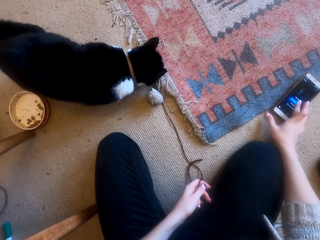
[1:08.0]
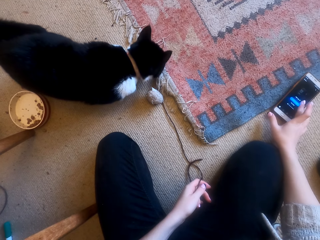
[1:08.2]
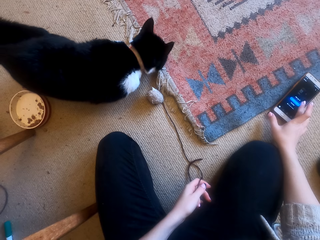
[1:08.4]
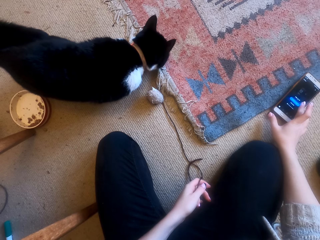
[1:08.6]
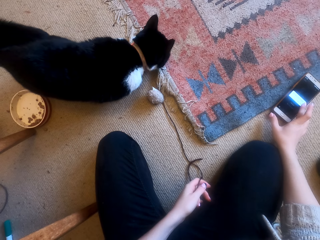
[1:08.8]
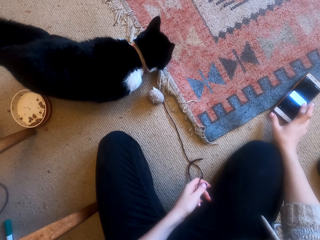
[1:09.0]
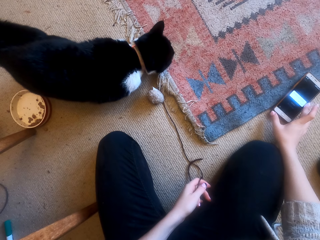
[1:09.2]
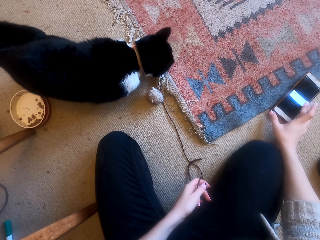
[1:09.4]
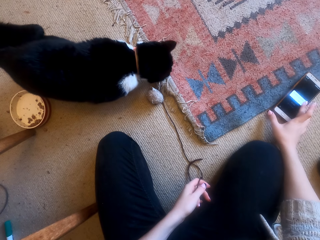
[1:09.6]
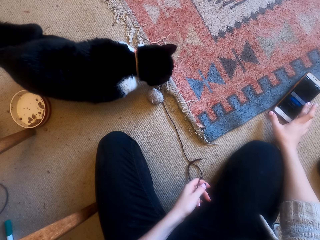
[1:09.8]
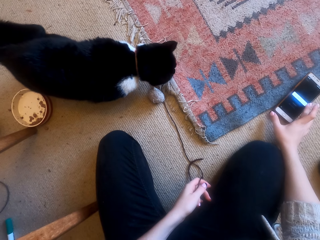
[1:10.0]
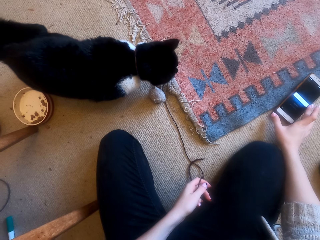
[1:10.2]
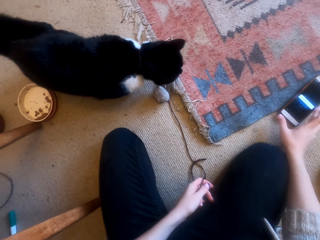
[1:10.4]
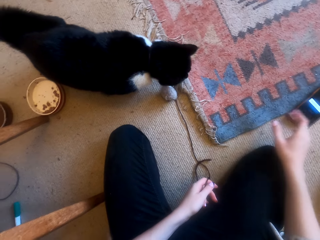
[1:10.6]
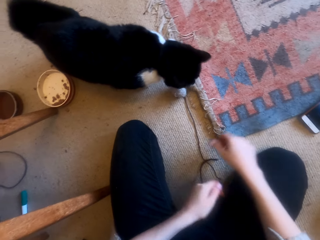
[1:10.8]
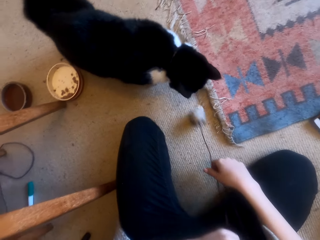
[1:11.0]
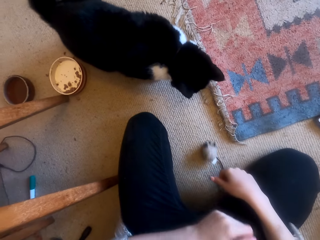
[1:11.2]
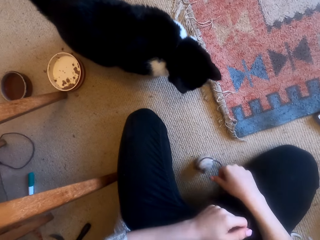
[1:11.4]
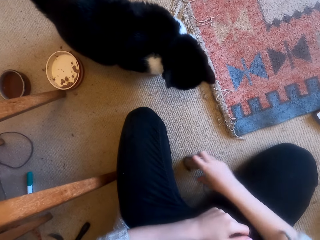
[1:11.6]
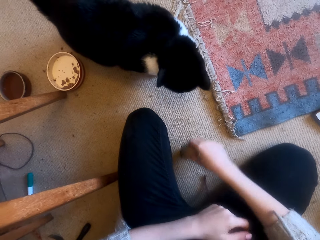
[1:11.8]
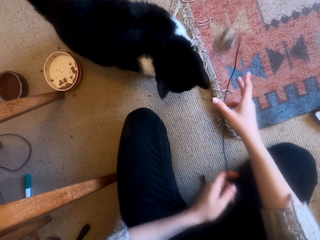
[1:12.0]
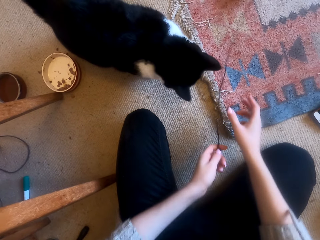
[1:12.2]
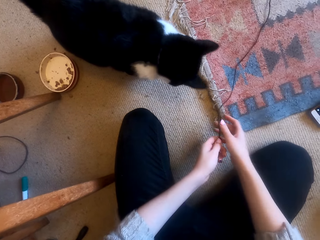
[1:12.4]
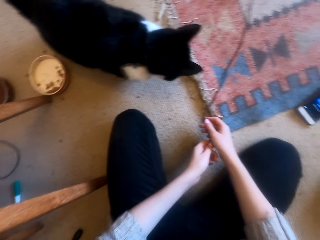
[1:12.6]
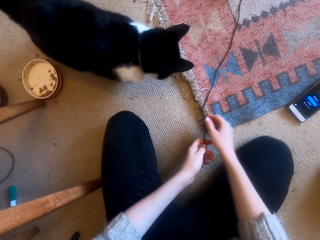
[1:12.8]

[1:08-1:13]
The camera wearer holds the cat toy. They throw the cat toy.

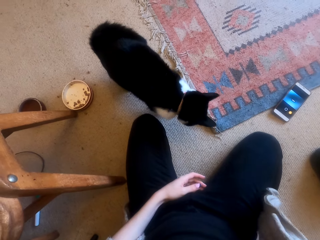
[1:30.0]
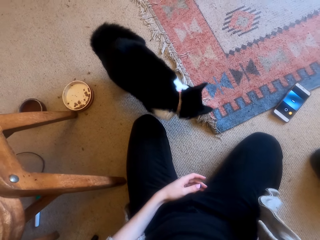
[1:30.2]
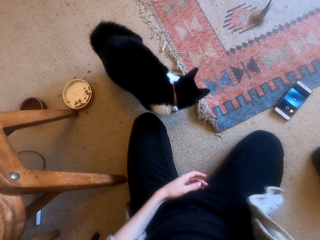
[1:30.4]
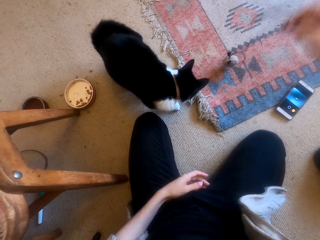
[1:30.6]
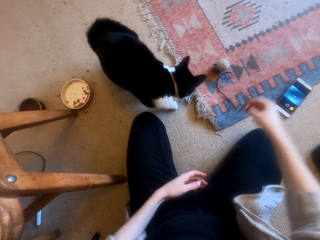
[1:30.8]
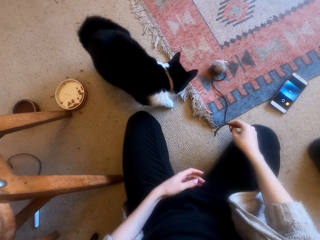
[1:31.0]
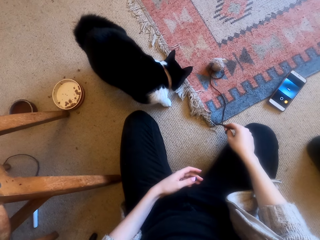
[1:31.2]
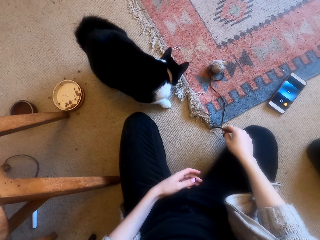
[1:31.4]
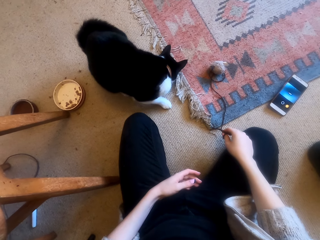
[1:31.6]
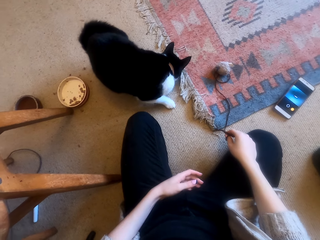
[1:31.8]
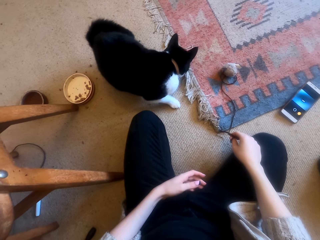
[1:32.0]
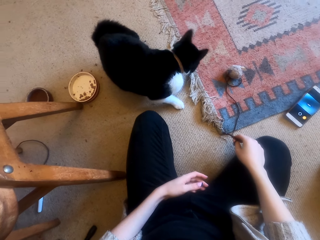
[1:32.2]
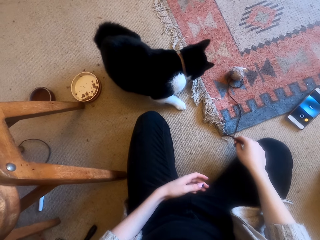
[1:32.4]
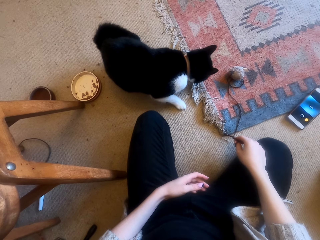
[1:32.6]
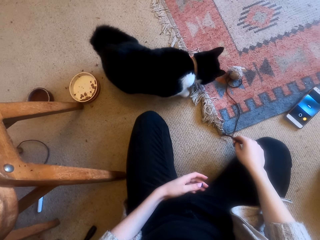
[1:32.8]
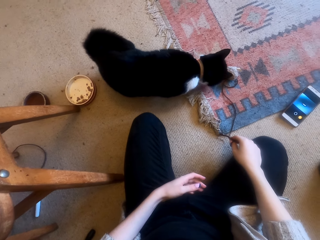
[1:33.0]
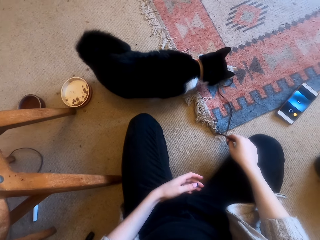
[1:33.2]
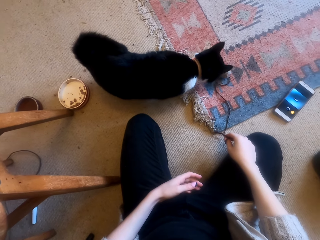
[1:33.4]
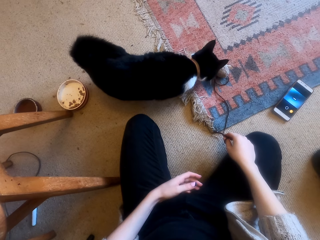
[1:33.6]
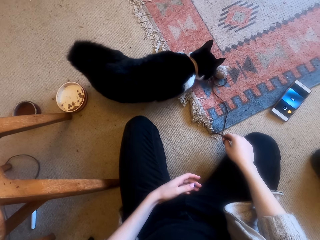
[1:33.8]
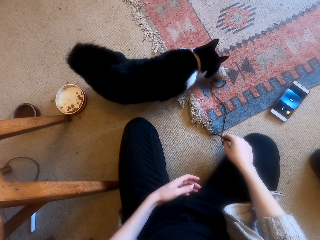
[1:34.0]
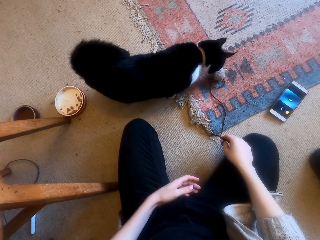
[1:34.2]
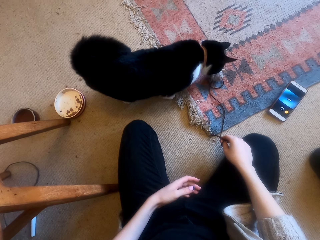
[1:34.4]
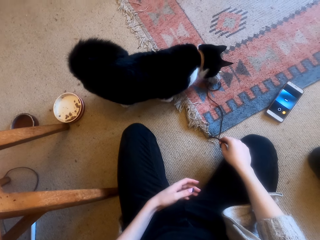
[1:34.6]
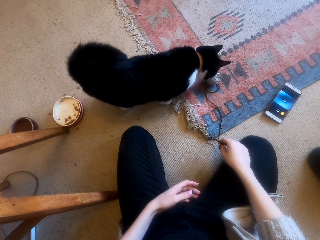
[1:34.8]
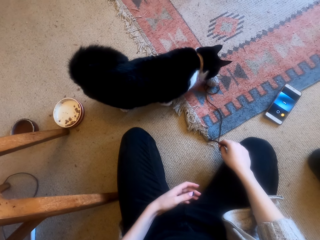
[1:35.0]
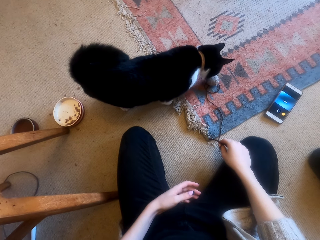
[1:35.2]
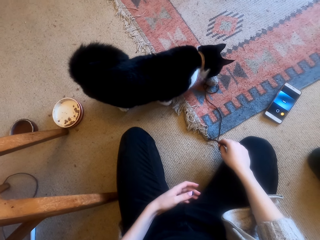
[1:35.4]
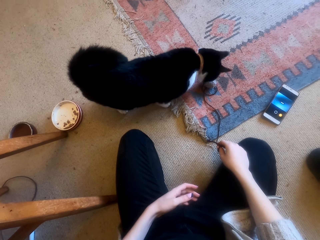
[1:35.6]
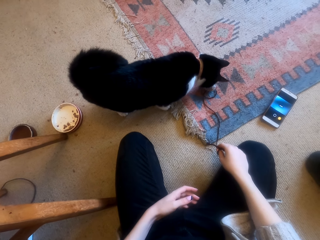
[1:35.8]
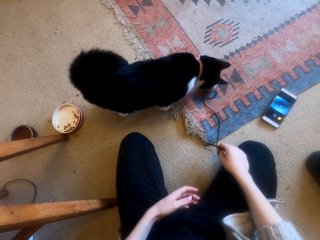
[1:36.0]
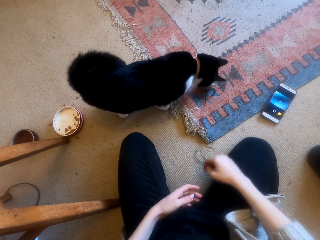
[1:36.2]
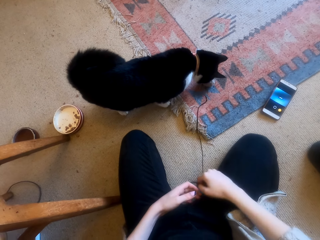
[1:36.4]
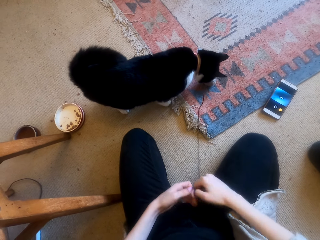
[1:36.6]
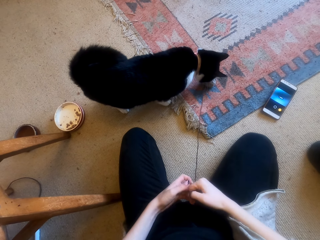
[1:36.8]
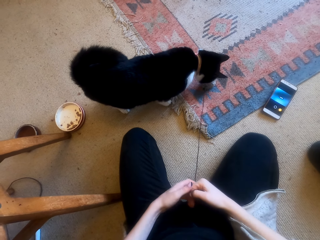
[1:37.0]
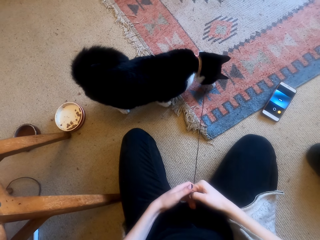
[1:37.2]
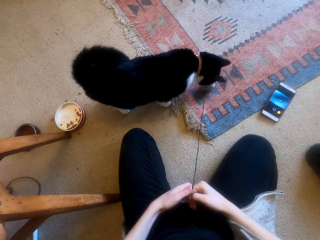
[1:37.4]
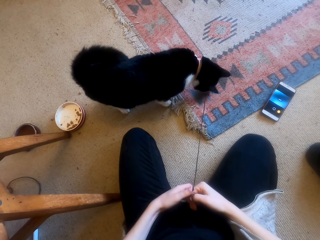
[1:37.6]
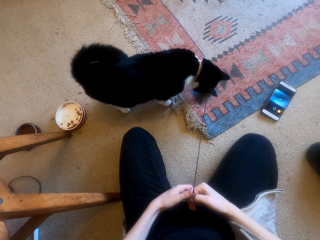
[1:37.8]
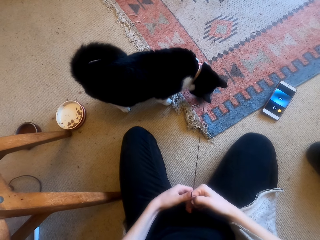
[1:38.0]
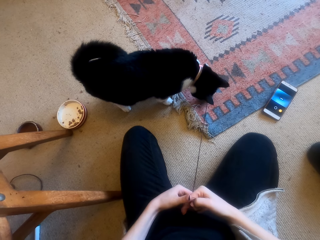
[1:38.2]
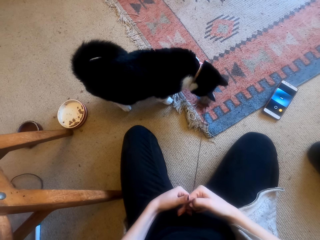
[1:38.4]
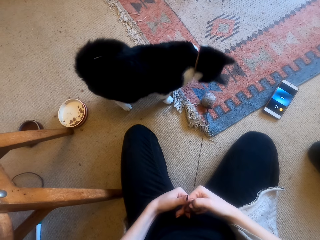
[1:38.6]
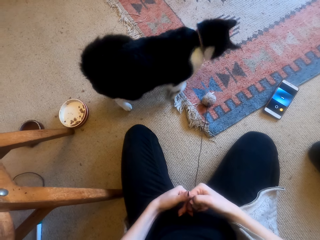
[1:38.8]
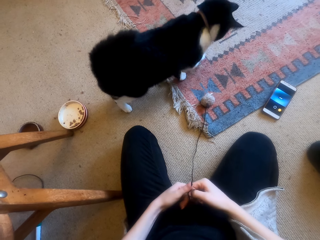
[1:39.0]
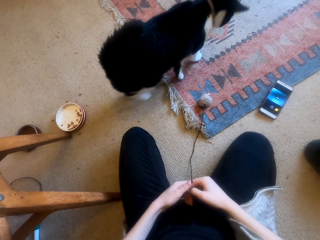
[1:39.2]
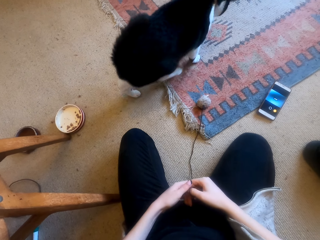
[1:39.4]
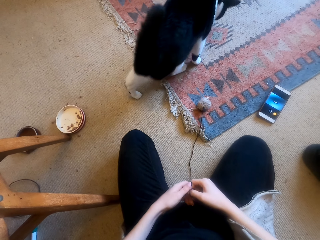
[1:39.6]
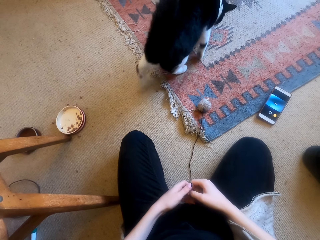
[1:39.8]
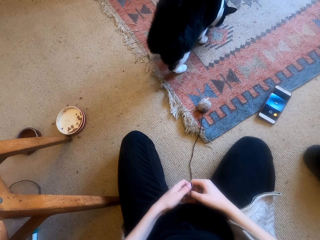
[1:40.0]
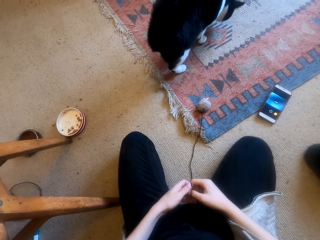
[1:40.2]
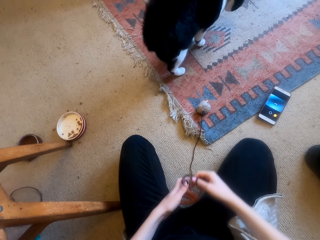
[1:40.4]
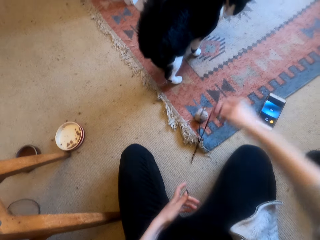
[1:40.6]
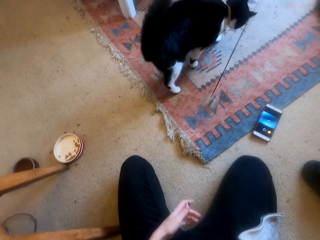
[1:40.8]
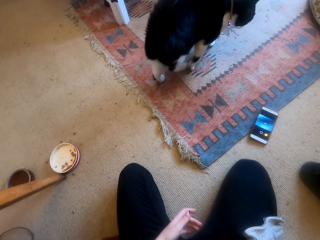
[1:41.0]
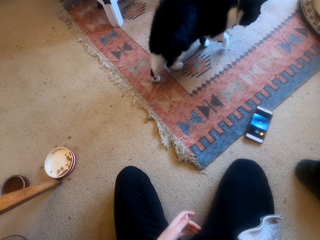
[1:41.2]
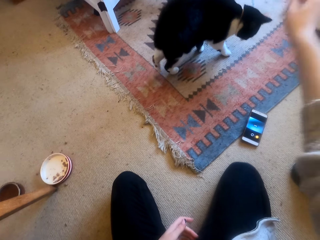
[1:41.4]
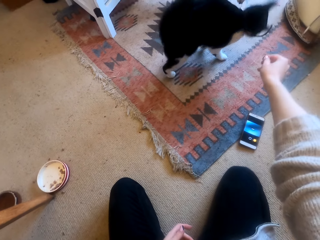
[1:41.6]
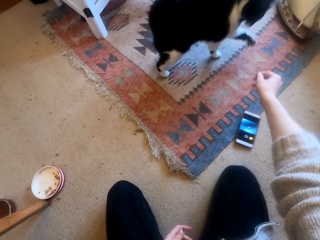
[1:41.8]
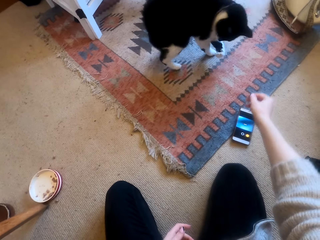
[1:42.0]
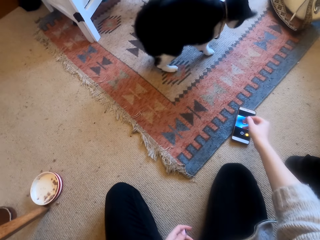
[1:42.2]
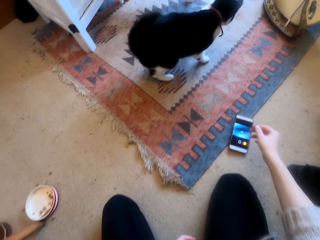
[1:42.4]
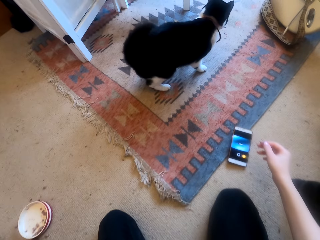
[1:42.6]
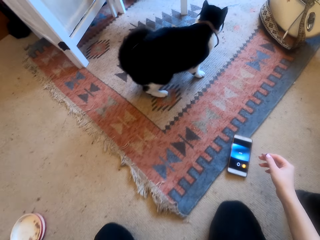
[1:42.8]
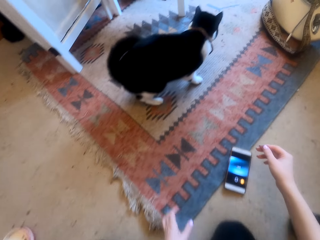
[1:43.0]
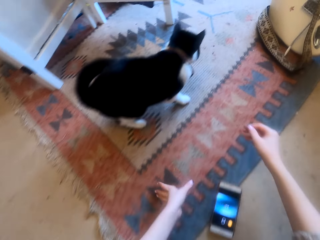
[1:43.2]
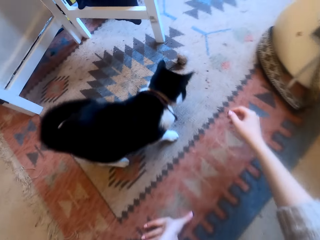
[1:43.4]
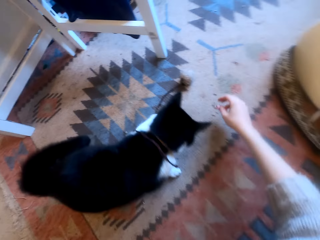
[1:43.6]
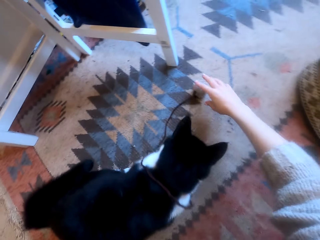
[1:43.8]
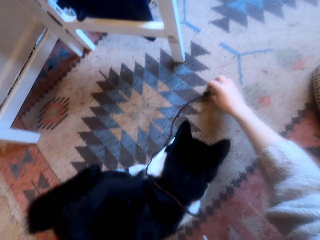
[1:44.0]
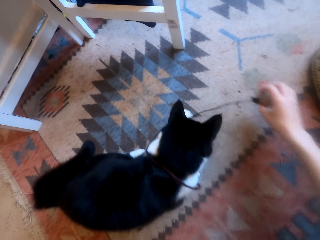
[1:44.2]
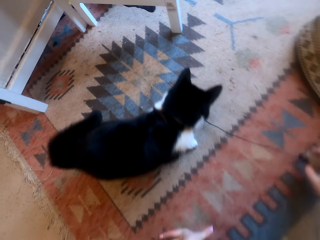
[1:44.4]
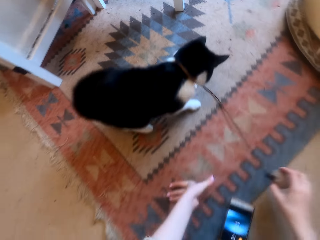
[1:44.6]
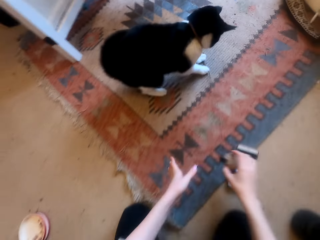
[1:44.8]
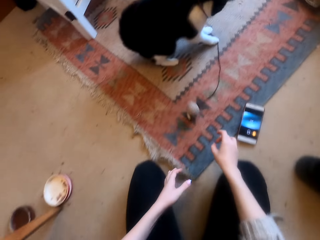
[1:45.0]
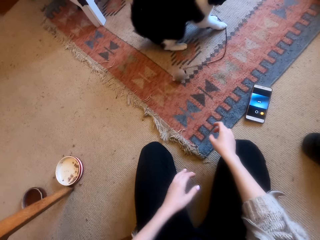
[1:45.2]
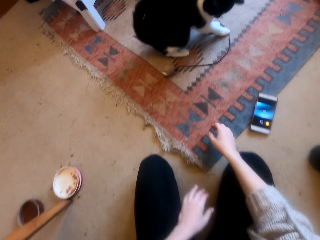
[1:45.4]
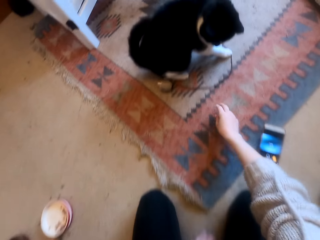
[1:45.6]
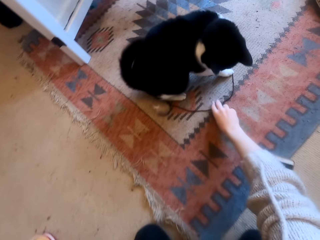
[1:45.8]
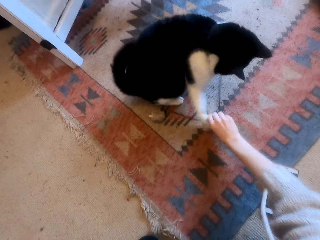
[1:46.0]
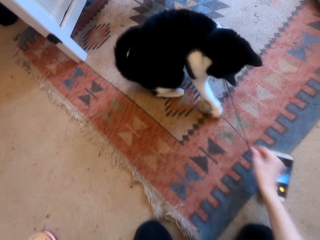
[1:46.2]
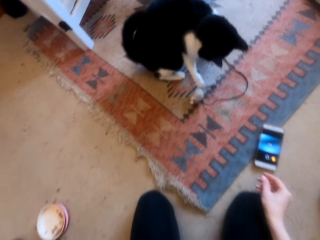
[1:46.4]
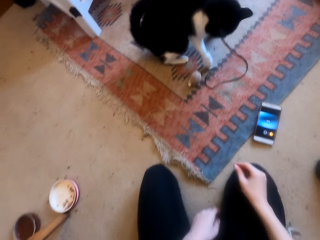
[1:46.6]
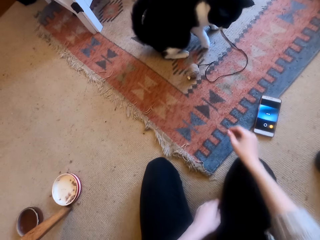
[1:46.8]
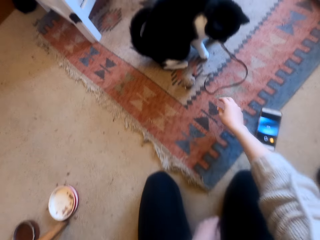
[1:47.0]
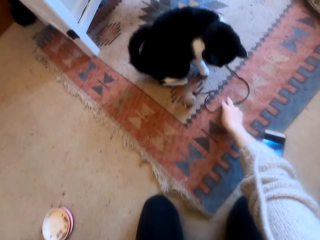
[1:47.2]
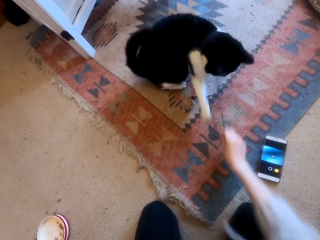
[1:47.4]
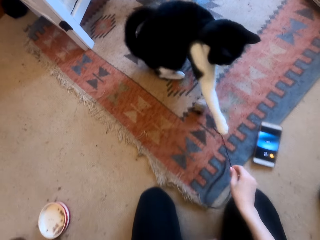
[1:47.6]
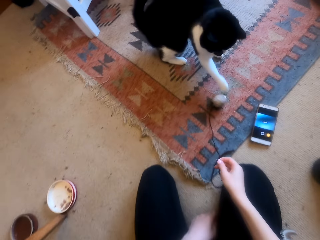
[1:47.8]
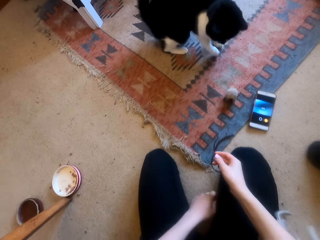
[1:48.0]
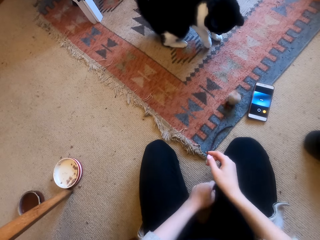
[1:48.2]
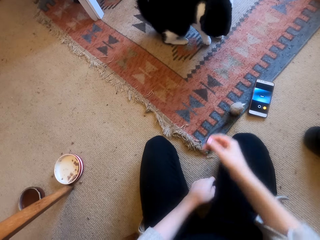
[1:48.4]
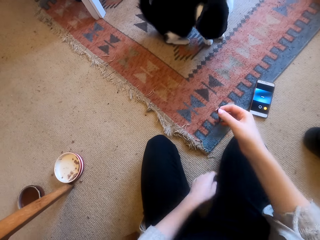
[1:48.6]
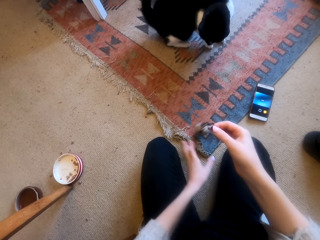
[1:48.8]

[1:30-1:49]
The camera wearer raises the cat toy and drops the cat toy on the carpet. They look on. They pull the cat toy on the carpet. They raise the cat toy. They play with the cat. They drop the cat toy on the carpet. They pick up the cat toy from the carpet. They pull the cat toy on the carpet. They pull the cat toy from the cat.
